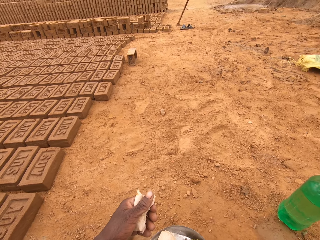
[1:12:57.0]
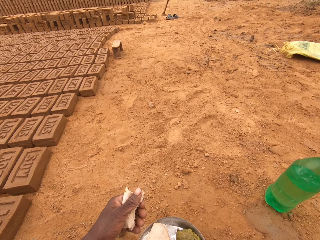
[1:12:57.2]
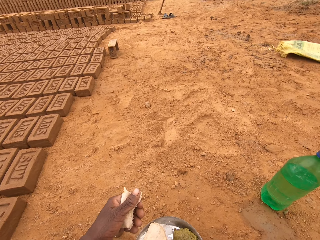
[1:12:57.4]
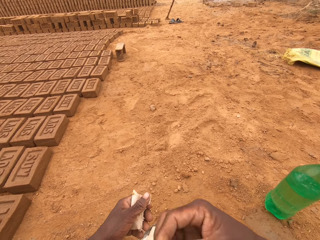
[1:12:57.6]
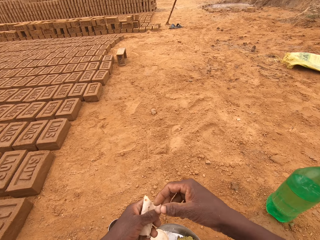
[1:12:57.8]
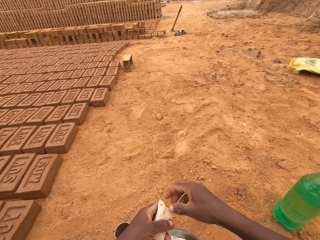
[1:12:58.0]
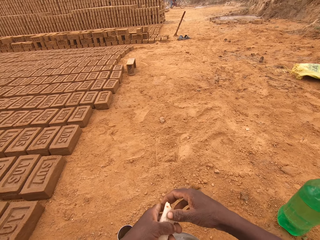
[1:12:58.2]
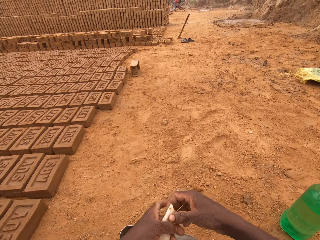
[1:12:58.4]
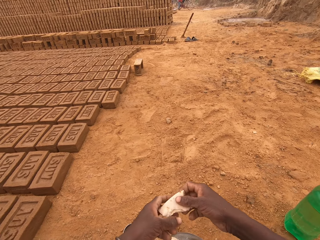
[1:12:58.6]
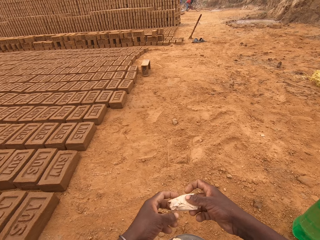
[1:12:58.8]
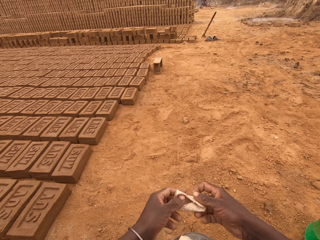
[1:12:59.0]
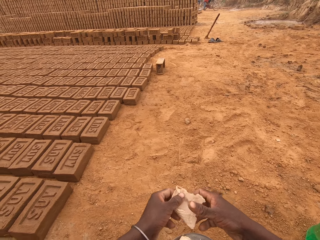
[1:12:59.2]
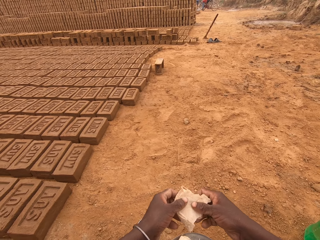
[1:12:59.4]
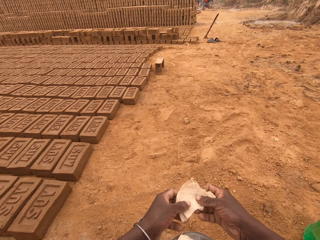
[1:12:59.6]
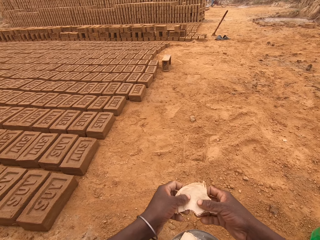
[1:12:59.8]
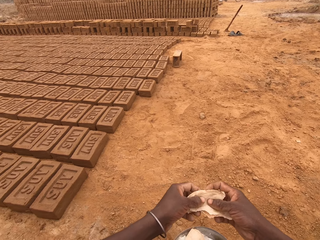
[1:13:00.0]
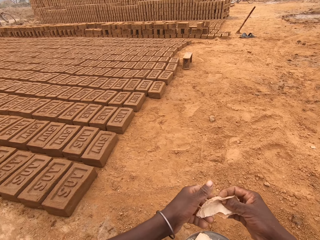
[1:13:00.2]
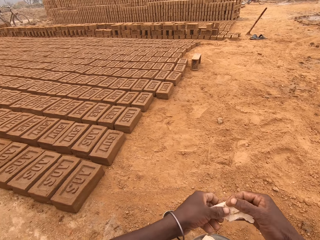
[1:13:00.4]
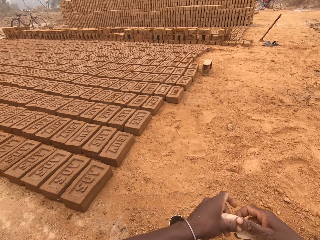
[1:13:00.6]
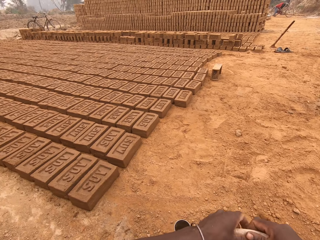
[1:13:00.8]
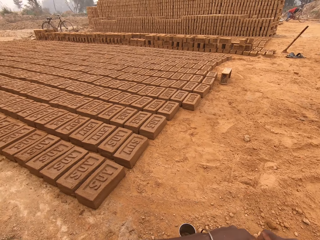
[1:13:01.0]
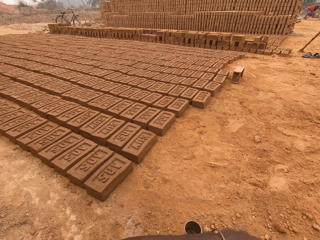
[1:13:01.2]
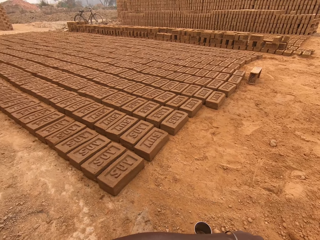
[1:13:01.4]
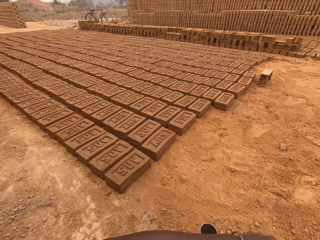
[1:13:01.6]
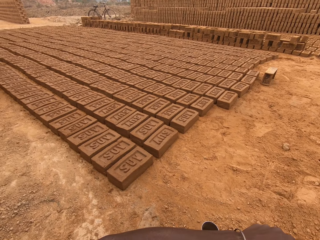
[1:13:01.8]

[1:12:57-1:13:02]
The camera wearer puts the food in the mouth.

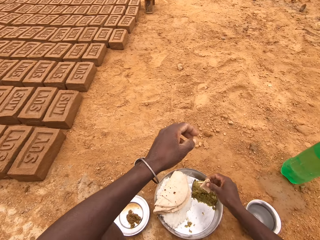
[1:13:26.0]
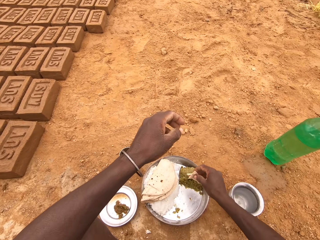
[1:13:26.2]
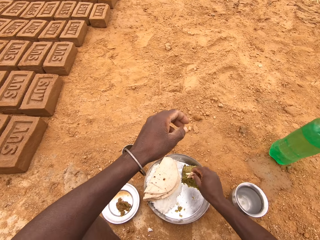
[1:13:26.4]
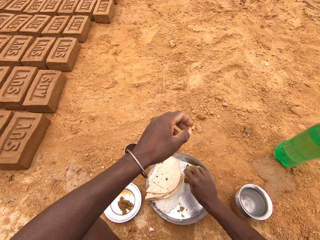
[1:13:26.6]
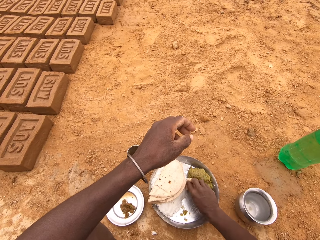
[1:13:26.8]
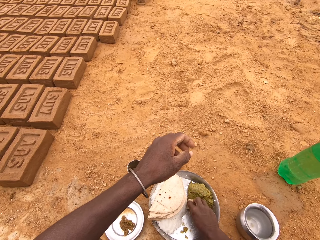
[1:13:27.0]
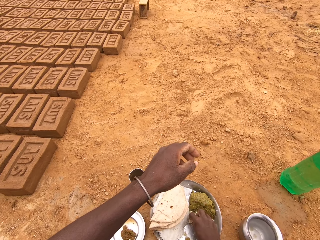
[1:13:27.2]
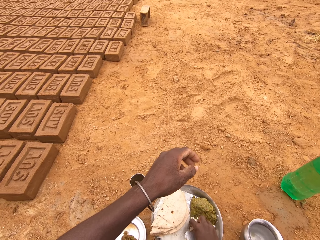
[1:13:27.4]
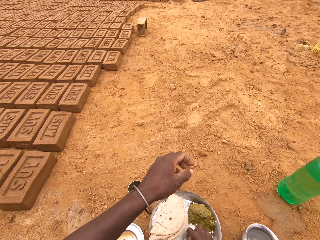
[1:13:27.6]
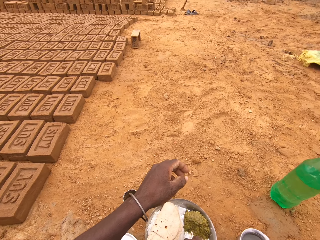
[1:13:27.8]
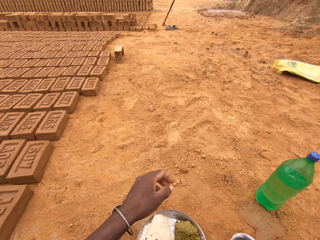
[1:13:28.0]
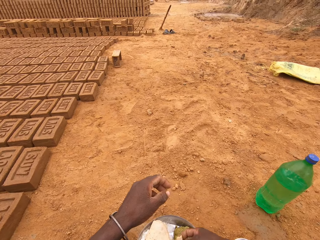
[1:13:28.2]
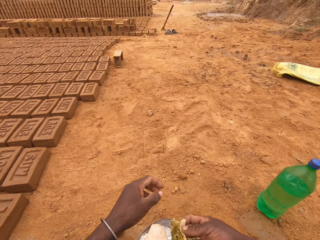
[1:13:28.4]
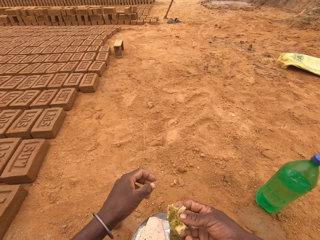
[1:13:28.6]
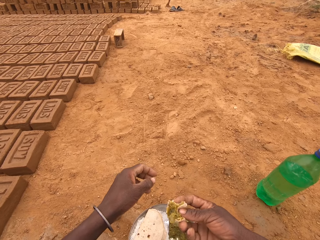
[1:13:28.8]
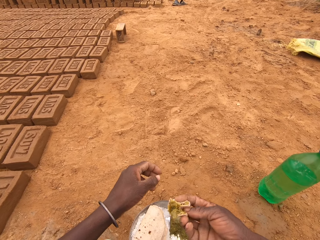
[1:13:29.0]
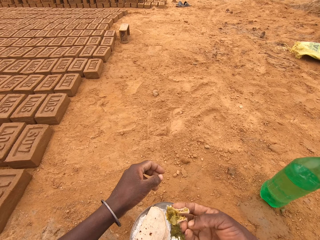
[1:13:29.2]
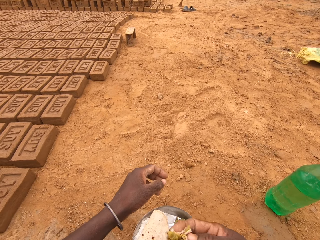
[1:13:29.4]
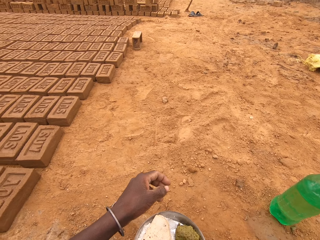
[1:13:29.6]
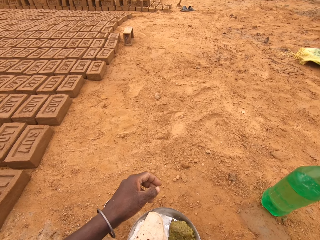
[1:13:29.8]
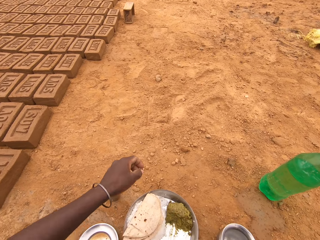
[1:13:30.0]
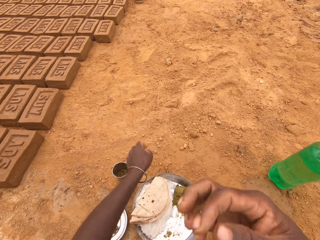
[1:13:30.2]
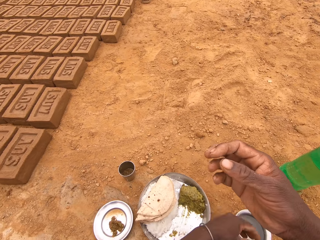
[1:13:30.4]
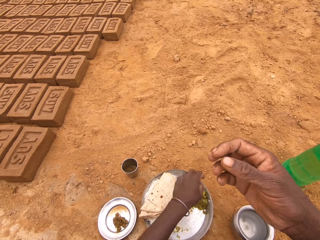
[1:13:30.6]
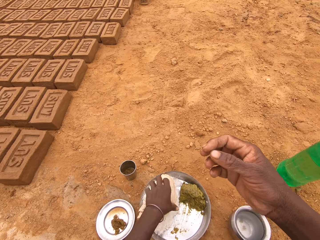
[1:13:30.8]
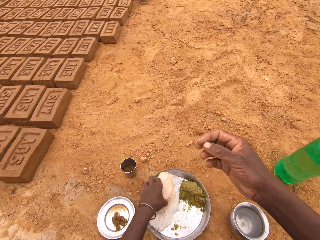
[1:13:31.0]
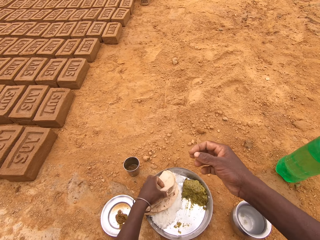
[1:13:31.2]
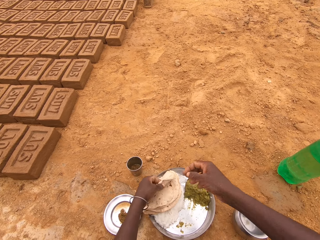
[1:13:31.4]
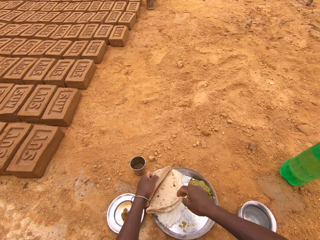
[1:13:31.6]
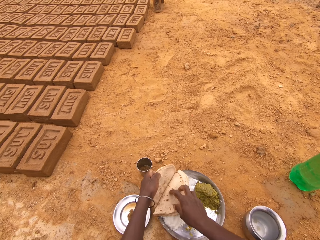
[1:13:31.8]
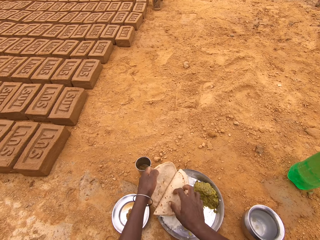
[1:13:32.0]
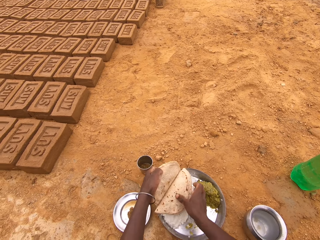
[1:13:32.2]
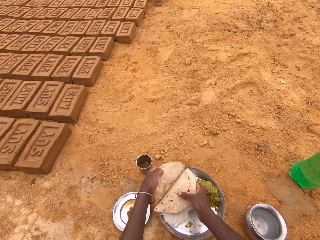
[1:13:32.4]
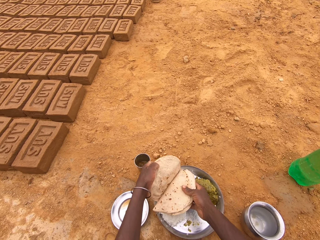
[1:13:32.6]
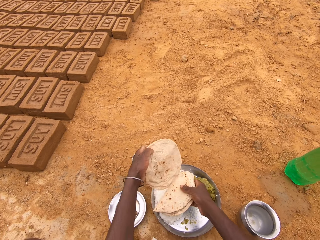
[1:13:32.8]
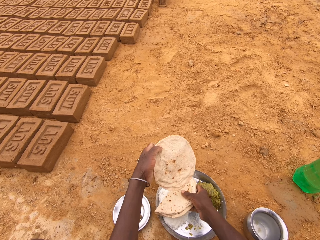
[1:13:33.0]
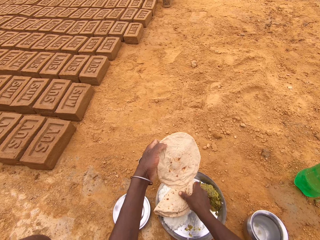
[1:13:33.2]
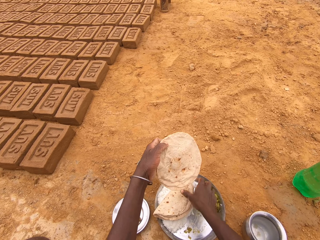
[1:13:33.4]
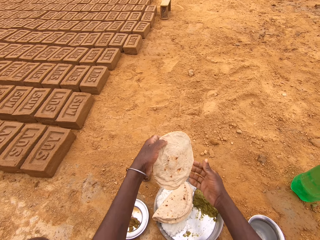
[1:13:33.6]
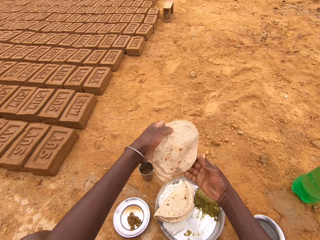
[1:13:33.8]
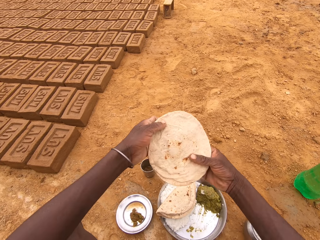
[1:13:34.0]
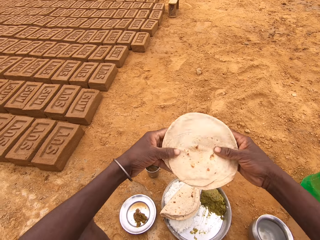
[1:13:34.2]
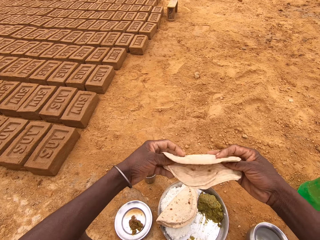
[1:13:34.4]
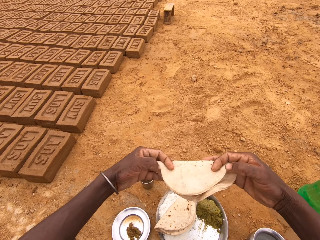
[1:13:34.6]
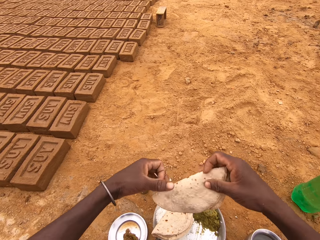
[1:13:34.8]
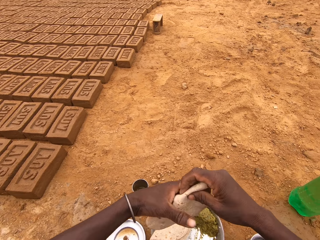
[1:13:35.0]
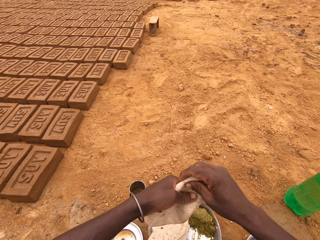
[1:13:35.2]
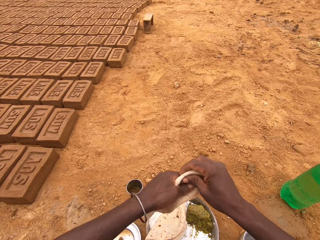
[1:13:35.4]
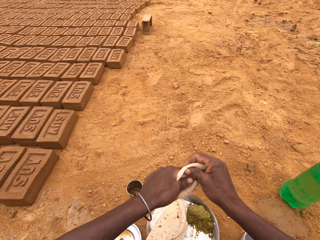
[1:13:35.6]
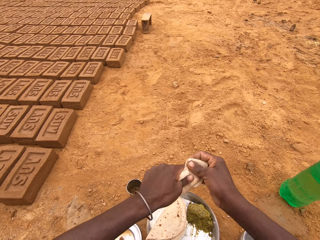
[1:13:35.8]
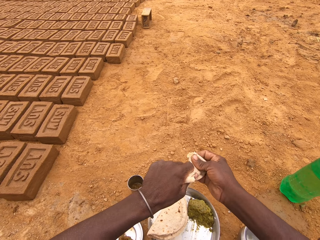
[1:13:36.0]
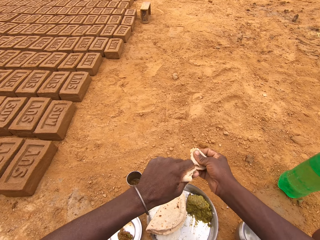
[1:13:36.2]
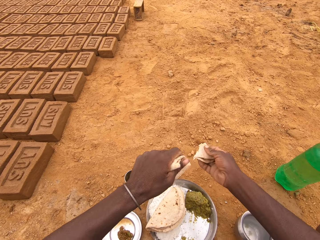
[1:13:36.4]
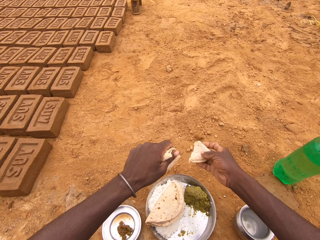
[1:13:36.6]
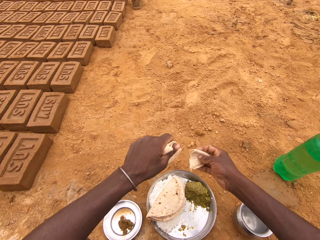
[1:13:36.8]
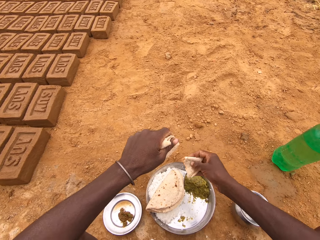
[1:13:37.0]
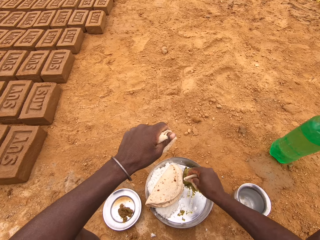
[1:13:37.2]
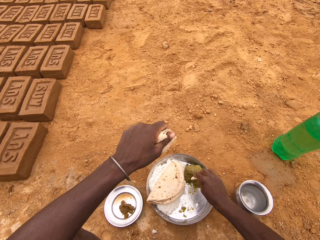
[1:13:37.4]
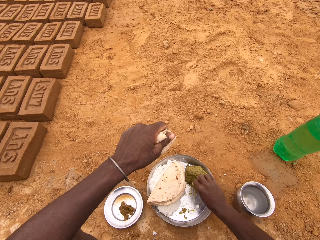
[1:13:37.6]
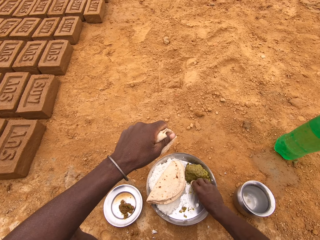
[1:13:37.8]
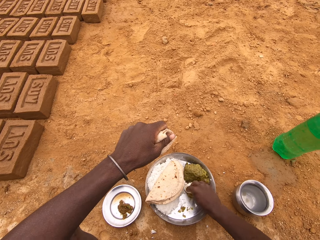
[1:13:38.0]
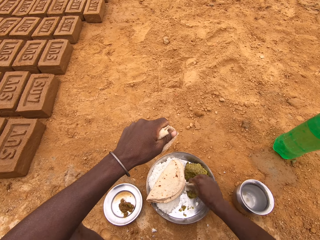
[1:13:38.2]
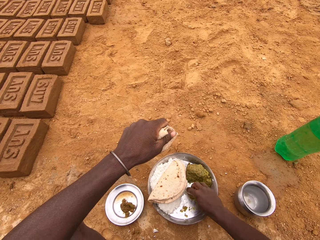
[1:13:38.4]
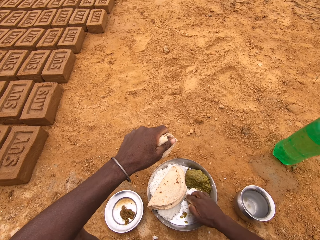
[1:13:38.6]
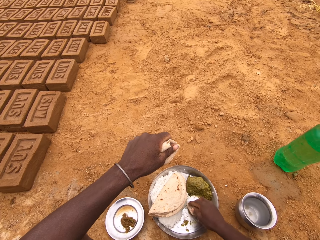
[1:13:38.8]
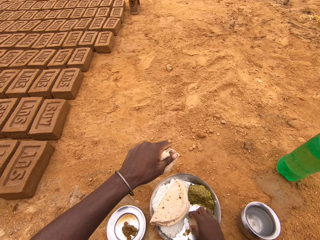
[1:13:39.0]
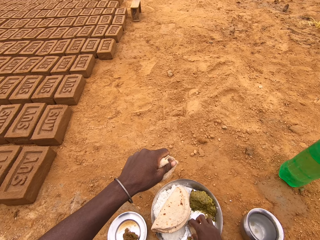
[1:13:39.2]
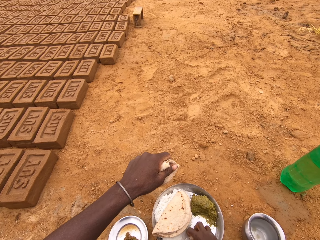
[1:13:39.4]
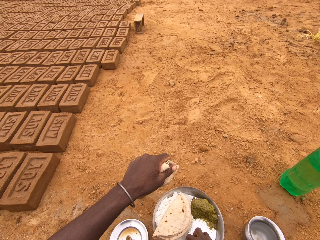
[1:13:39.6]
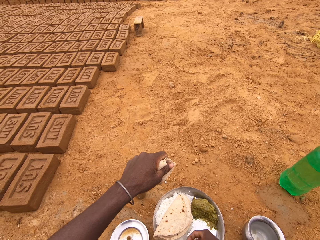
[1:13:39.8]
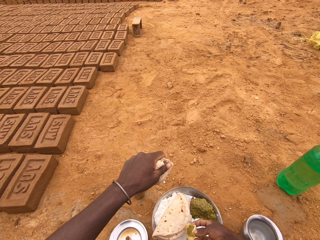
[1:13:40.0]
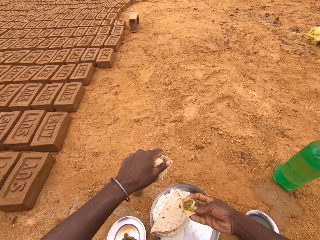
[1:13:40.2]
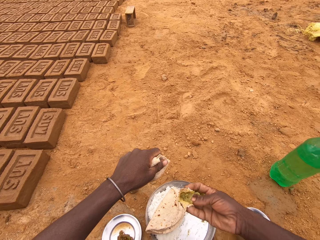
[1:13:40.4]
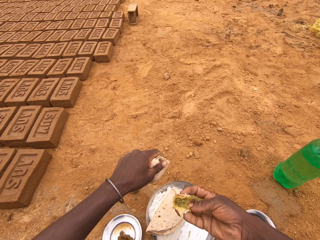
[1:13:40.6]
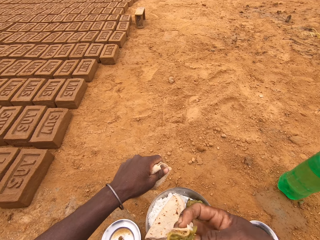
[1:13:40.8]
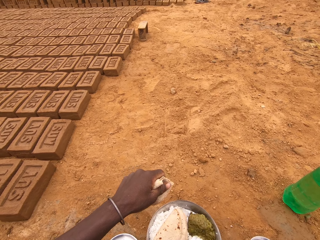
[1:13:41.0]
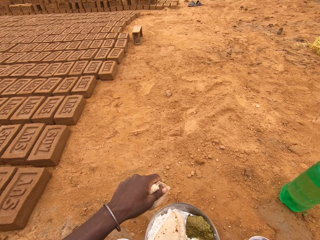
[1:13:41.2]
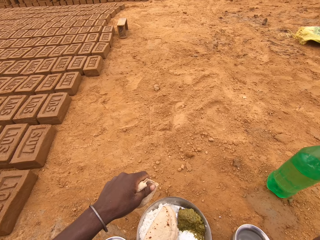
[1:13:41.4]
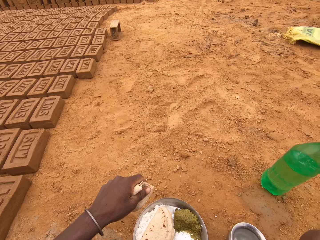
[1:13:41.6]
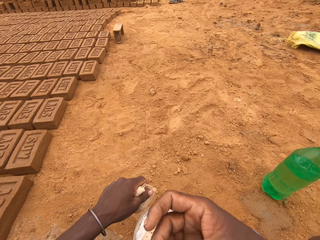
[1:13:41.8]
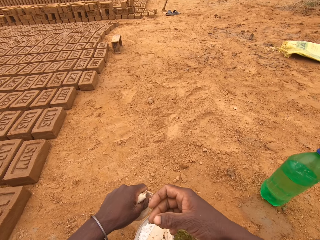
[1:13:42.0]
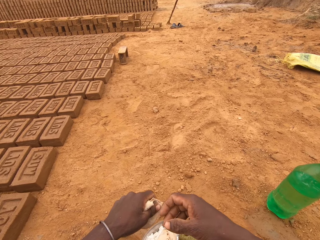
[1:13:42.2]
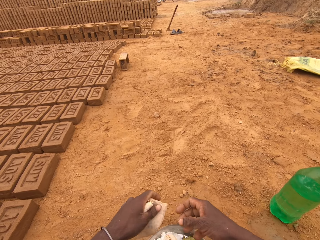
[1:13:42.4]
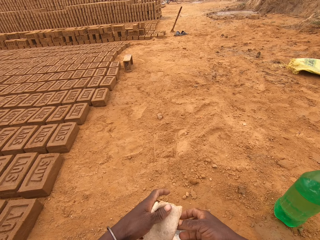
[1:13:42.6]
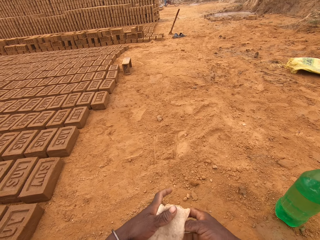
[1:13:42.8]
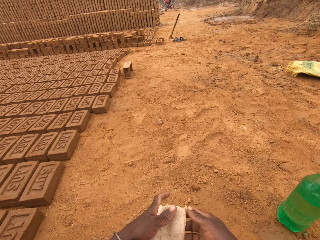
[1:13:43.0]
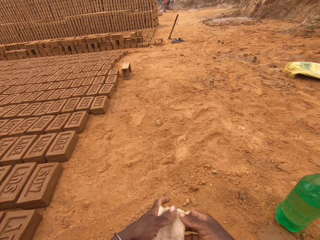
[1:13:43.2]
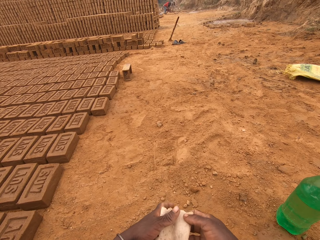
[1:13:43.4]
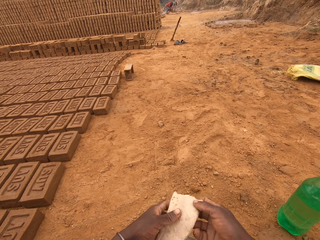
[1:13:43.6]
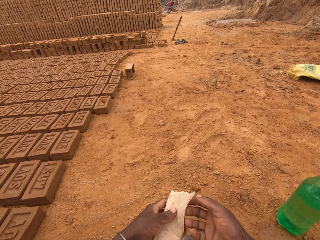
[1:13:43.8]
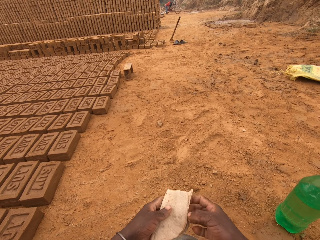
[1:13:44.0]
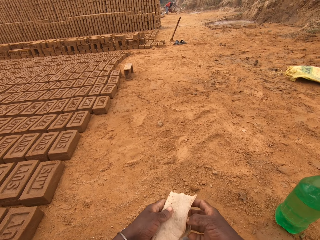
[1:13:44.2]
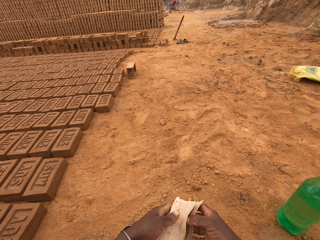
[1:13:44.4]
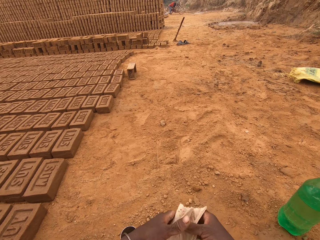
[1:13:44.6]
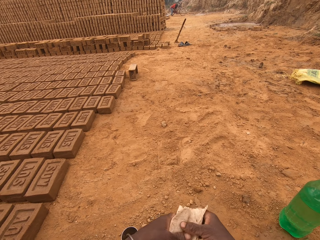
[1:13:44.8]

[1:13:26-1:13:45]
The camera wearer puts the flatbread in the vegetable. They put the food in the mouth. They pick another flatbread. They fold the flatbread. They tear the flatbread. They put the bread in the vegetable. They put the food in the mouth.
